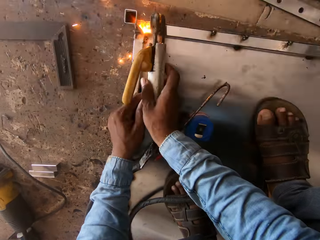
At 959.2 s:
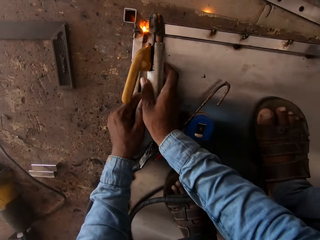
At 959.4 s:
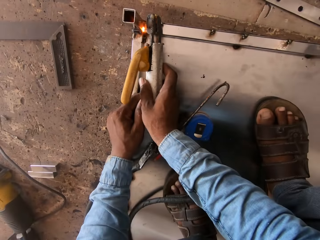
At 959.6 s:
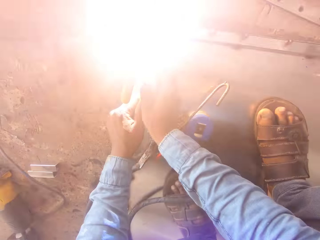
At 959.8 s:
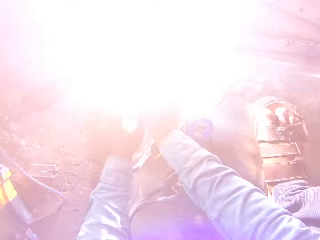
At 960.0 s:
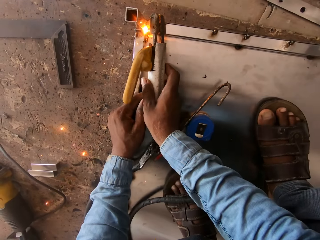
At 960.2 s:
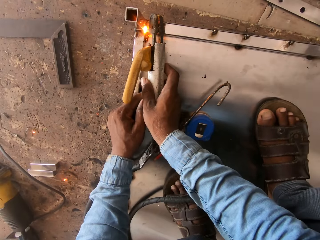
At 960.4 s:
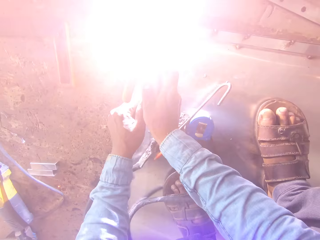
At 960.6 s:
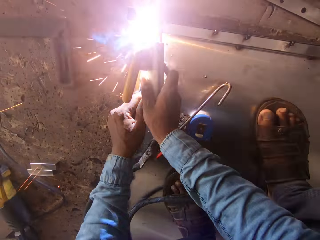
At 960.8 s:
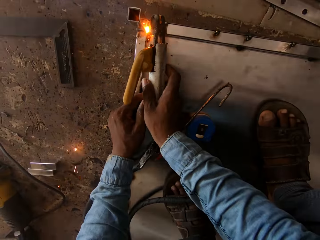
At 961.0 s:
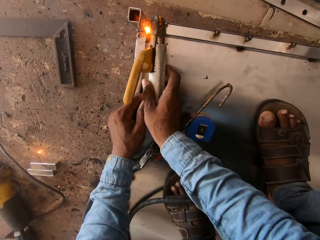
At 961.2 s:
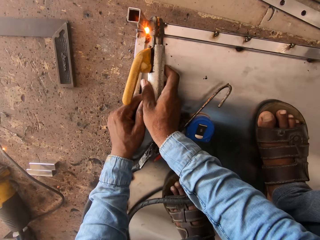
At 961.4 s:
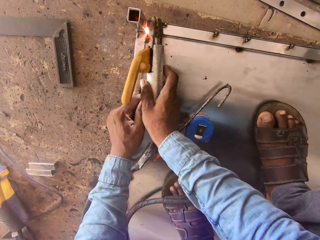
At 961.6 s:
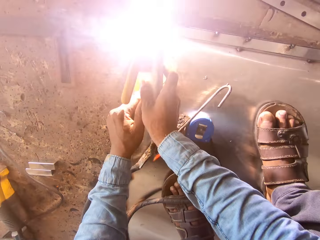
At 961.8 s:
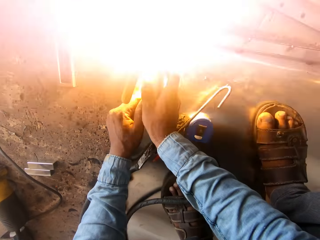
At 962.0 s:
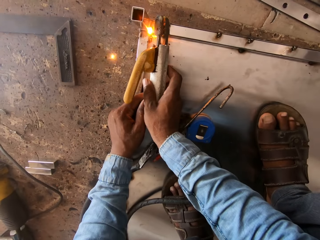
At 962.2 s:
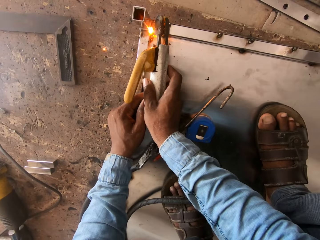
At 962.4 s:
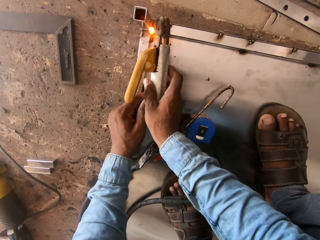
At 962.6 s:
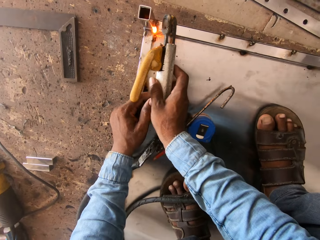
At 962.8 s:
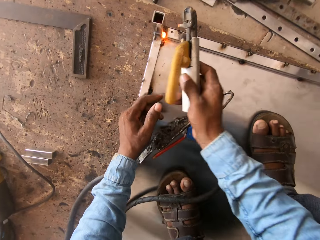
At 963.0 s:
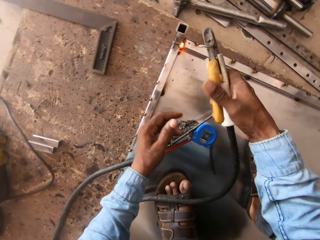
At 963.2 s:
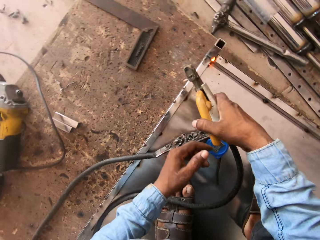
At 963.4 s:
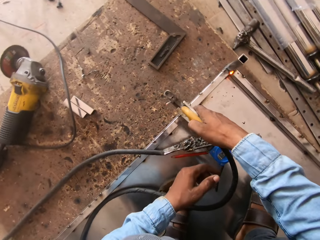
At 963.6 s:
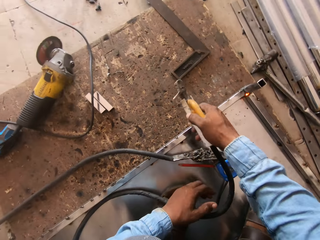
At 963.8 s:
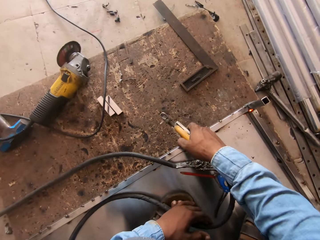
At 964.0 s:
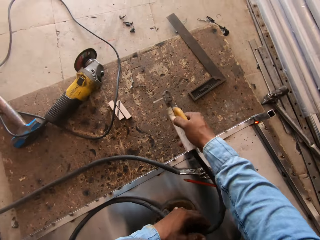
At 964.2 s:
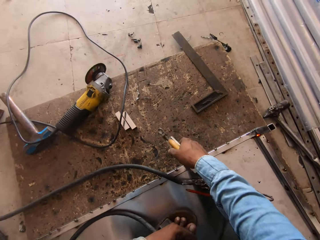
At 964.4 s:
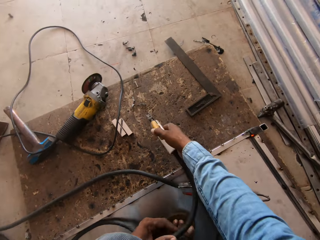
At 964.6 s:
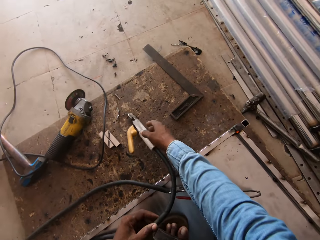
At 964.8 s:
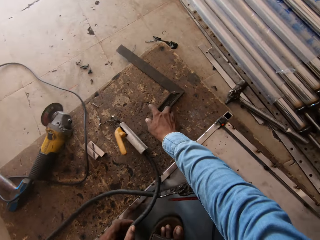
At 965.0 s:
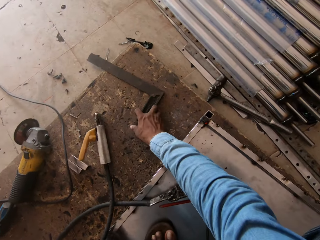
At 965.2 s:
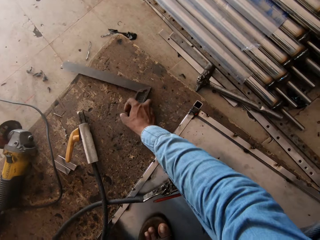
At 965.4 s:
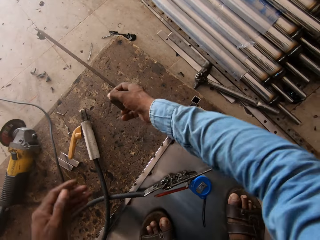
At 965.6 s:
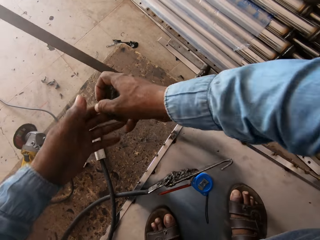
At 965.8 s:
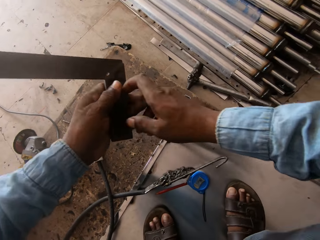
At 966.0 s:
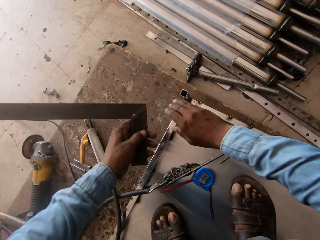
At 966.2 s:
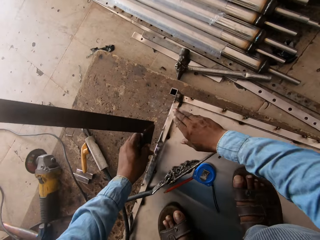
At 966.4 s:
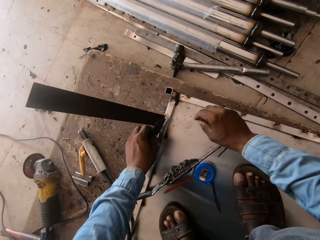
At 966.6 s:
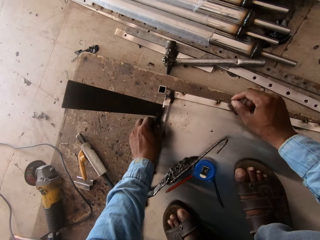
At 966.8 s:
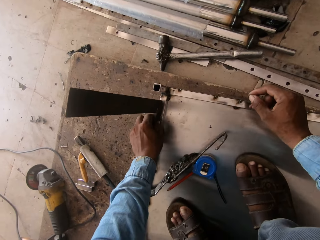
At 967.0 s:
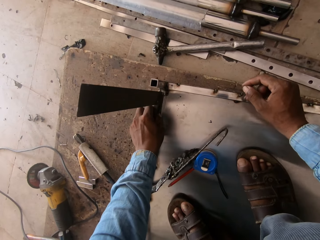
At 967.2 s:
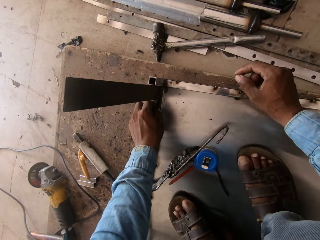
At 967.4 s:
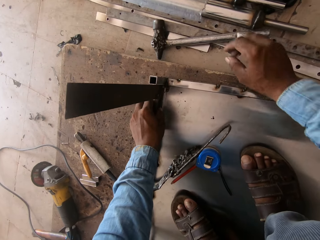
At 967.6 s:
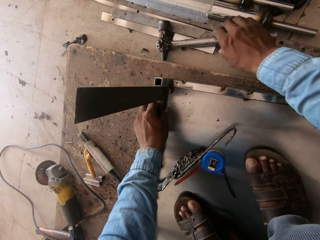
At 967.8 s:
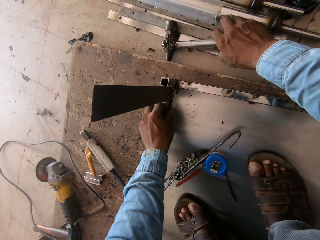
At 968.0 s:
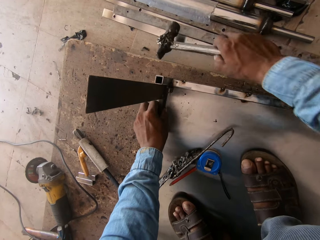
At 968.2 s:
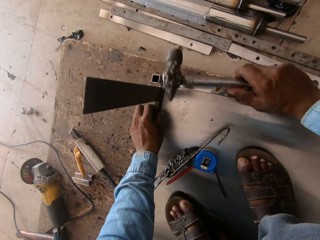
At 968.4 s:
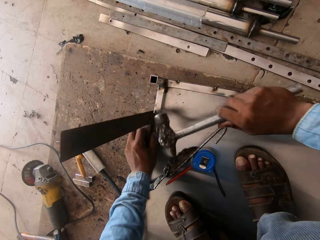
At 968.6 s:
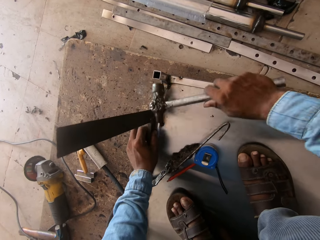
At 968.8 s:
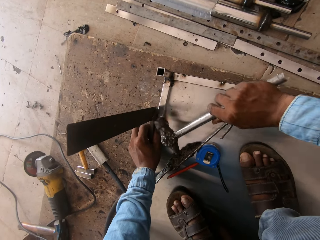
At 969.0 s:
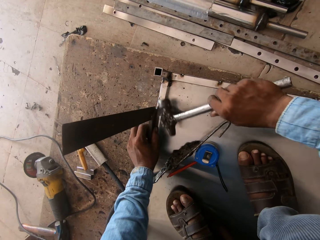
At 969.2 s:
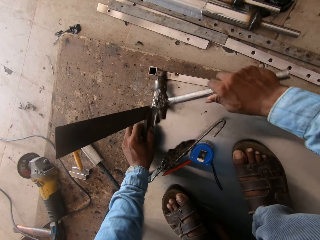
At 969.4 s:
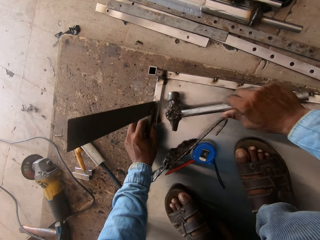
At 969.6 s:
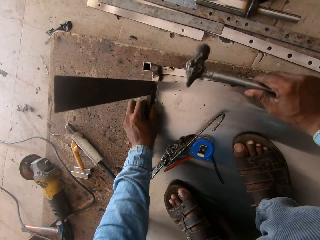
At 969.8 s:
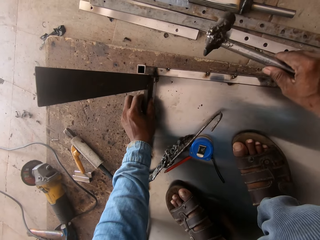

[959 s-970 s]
The camera wearer welds on the metal. They put the electrode holder on the floor. They hold a square with the right hand. They hold the square with the left hand. They measure on the metal. They hold the hammer.

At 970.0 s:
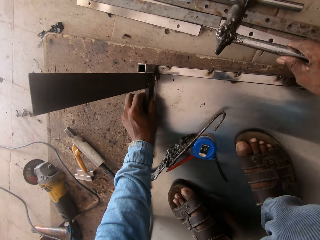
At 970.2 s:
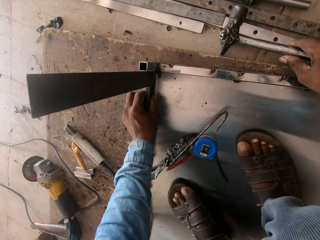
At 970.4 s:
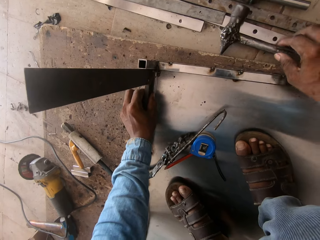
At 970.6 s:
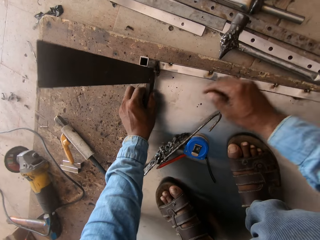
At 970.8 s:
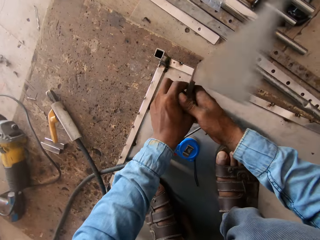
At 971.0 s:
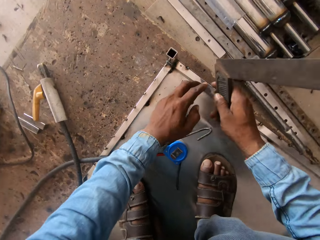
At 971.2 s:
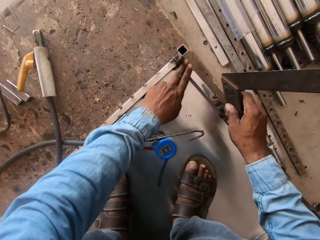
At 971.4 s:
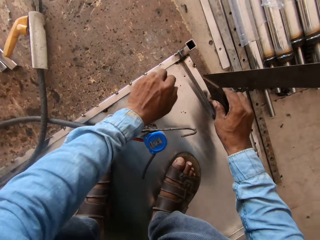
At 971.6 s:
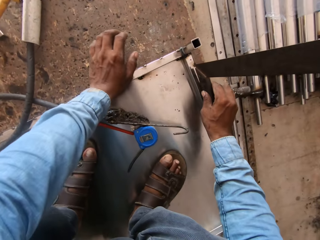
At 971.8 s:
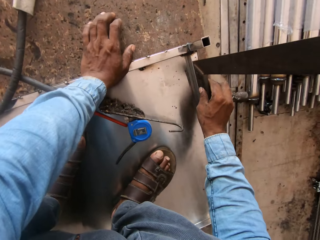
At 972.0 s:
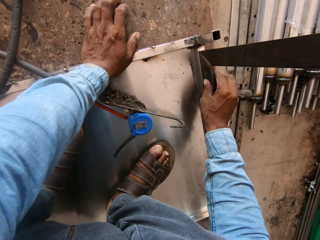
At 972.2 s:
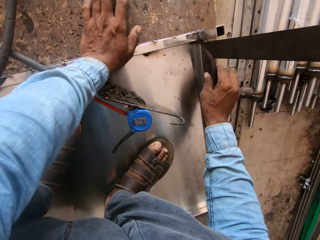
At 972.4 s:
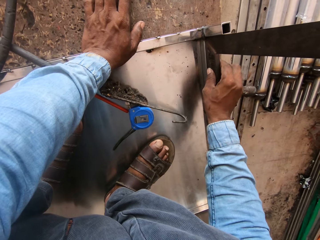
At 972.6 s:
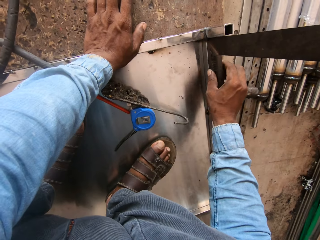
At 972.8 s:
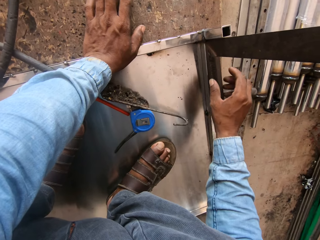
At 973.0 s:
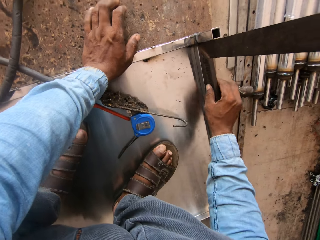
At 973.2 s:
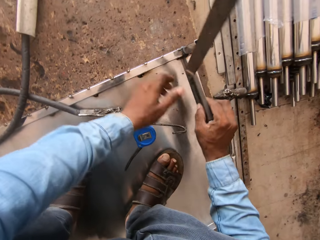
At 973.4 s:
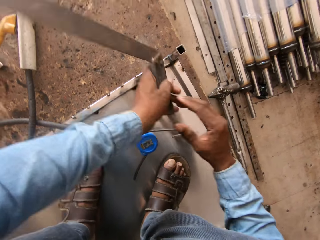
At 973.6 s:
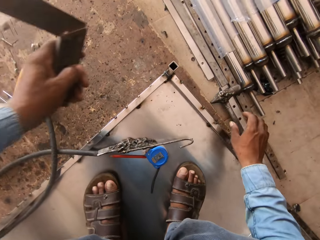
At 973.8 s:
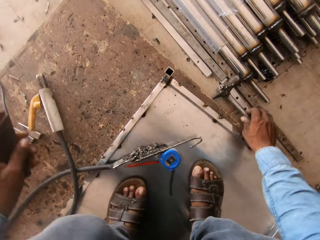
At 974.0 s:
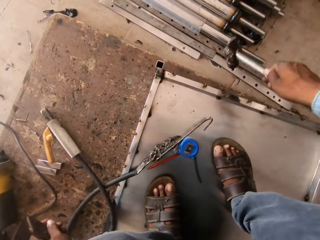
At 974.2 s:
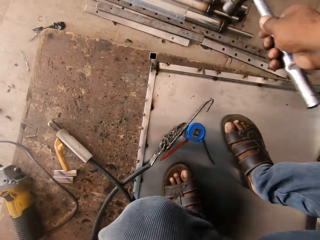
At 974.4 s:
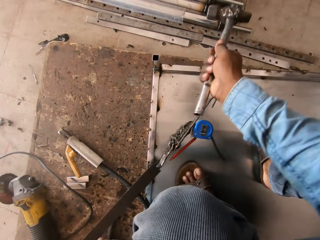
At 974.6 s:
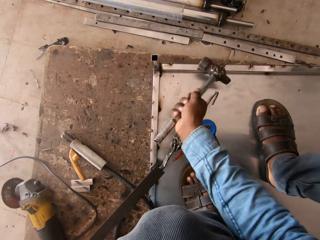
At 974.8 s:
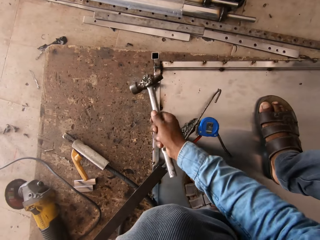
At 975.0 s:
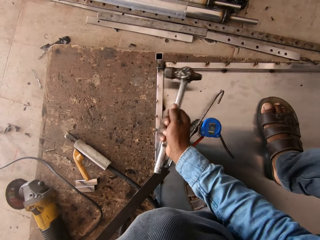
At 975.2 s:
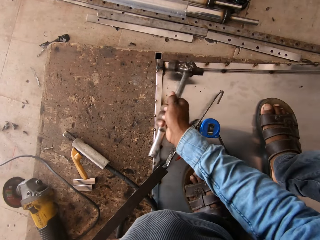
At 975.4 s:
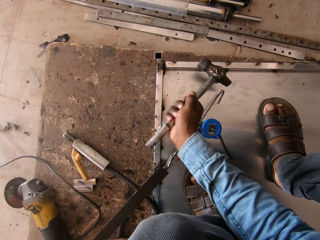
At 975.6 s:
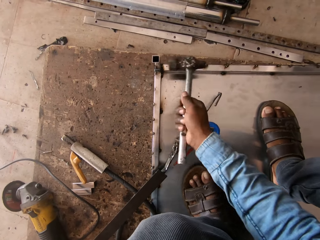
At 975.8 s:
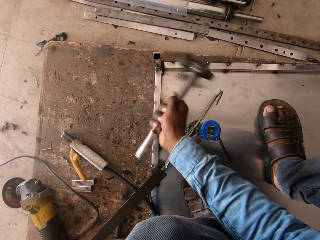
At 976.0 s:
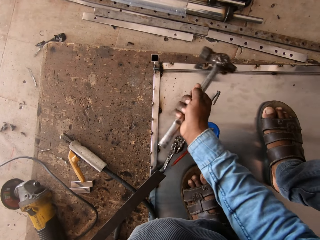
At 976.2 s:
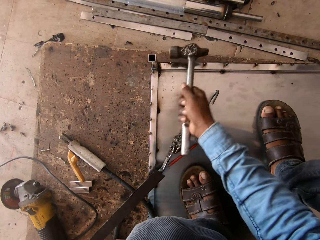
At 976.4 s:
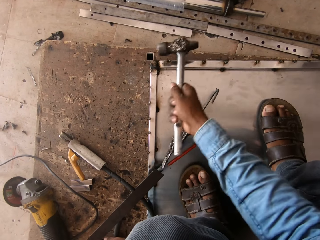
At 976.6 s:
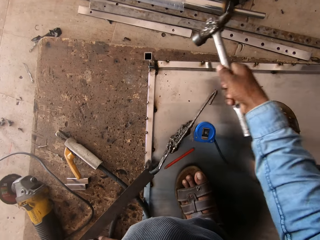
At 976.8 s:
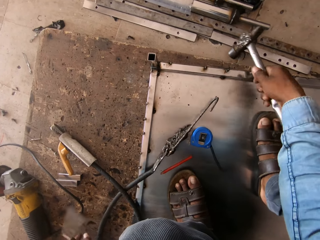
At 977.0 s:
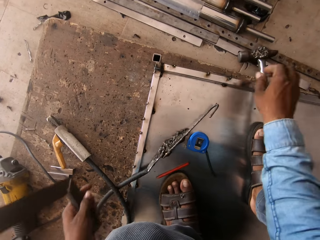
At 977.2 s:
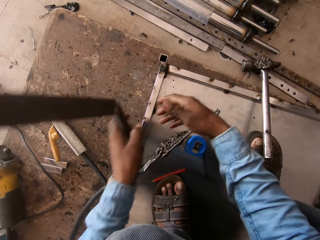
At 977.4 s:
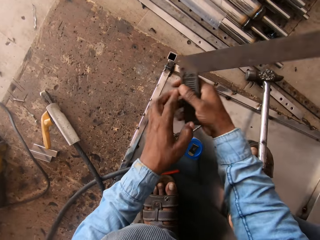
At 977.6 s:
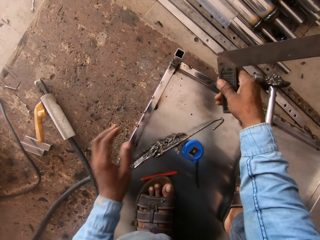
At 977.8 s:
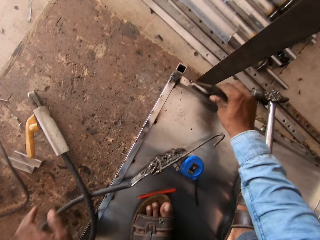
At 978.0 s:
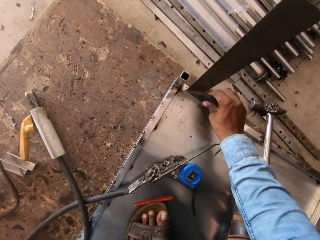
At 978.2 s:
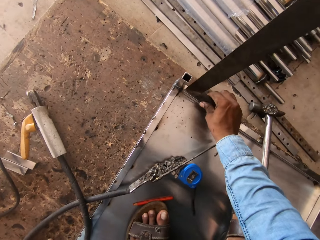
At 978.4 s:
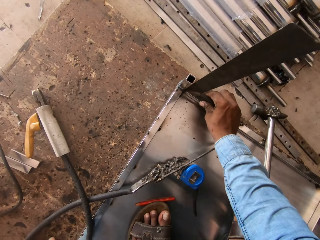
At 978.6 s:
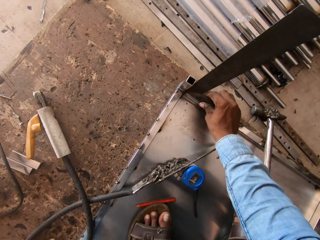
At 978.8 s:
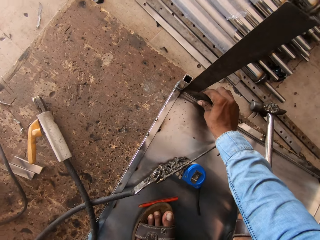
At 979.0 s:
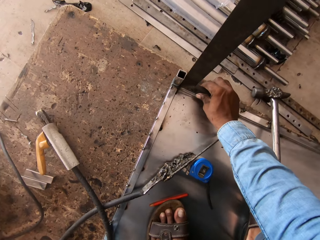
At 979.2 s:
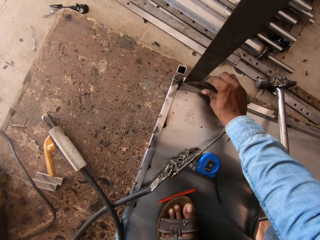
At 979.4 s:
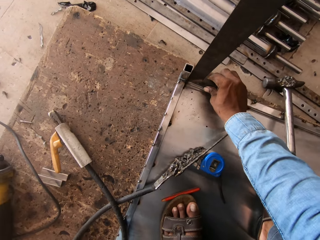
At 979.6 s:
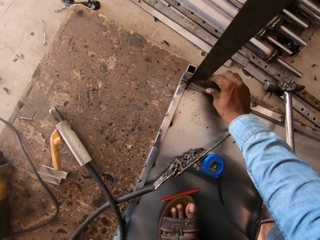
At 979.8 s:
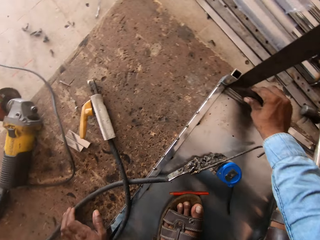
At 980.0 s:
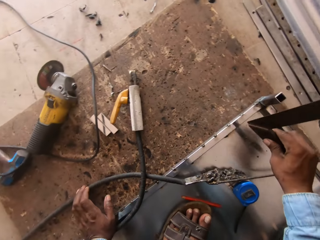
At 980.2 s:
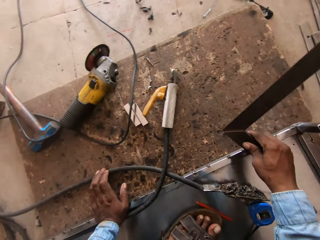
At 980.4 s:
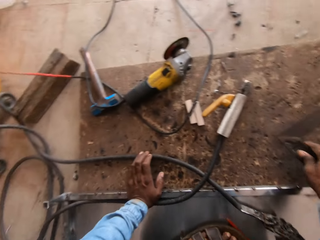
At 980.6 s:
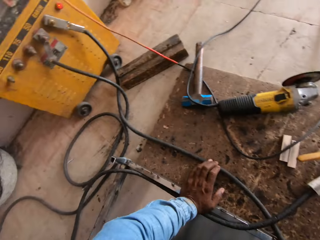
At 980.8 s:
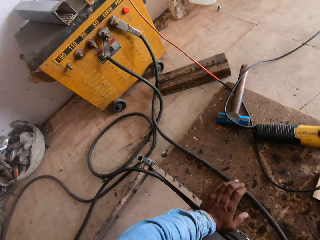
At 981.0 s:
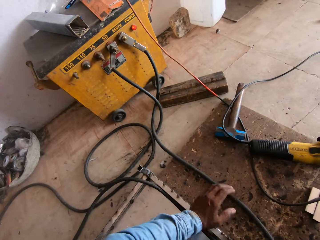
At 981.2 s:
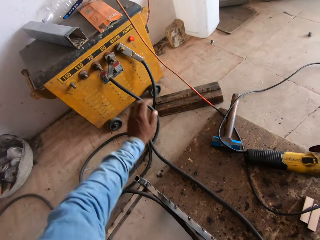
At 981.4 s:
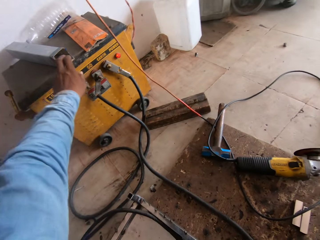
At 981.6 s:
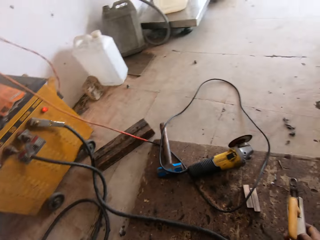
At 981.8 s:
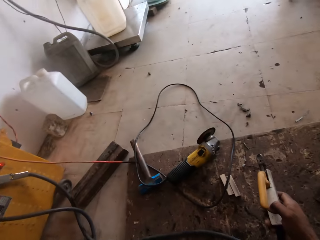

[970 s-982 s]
The camera wearer puts the hammer on the floor. They hold the square with the right hand. They hold the square with the left hand. They hold the hammer. They hammer on the metal. They put the hammer on the floor. They hold the square with the right hand. They measure the metal.
